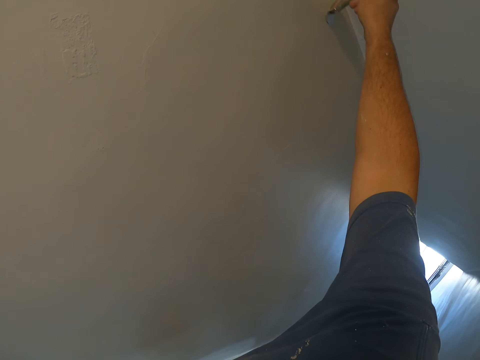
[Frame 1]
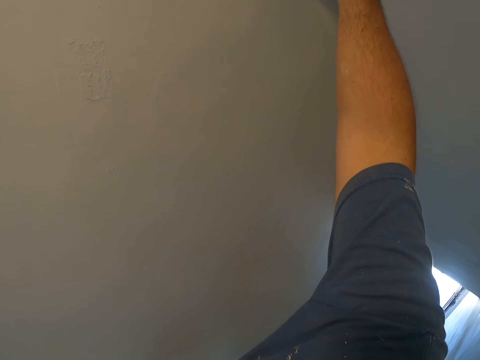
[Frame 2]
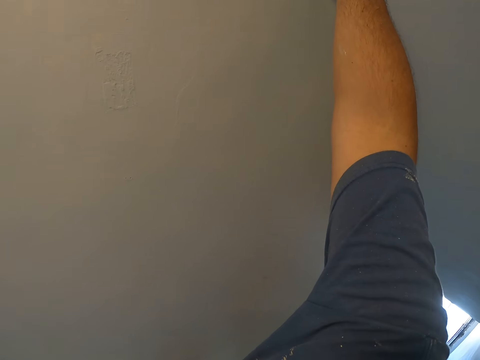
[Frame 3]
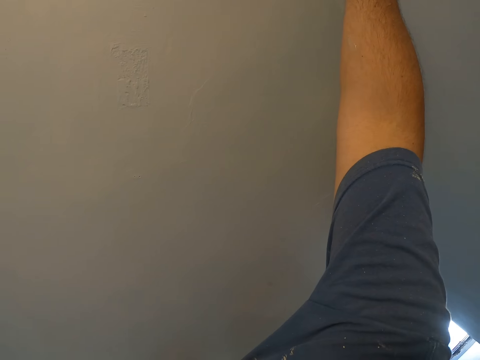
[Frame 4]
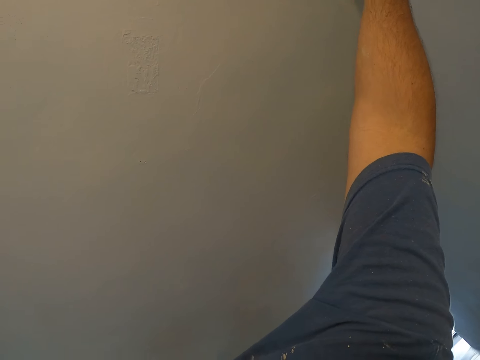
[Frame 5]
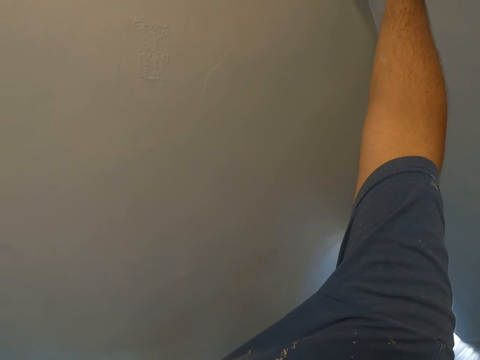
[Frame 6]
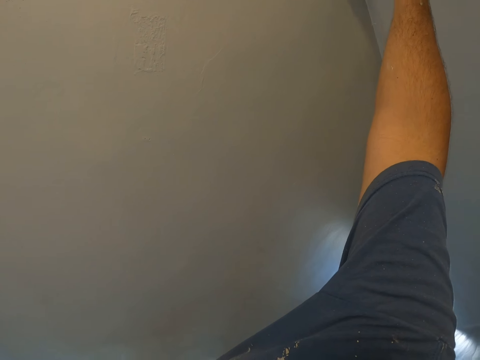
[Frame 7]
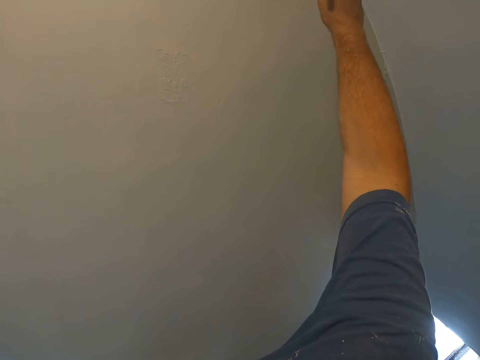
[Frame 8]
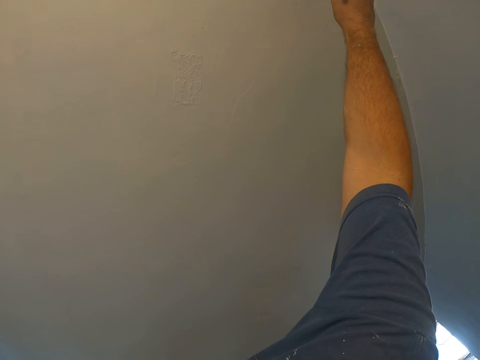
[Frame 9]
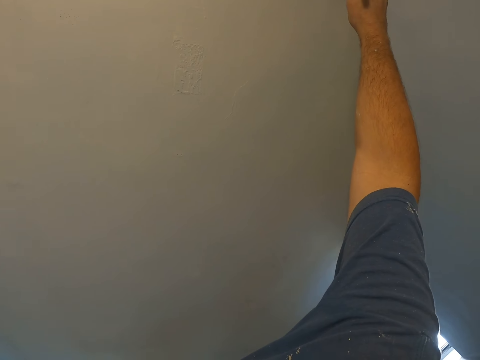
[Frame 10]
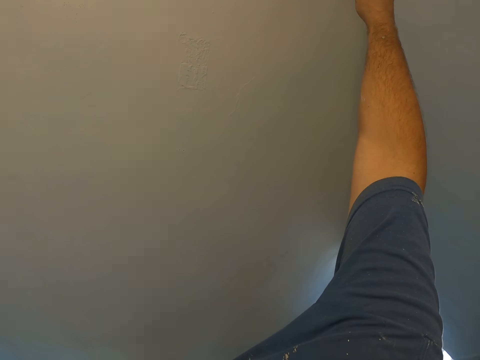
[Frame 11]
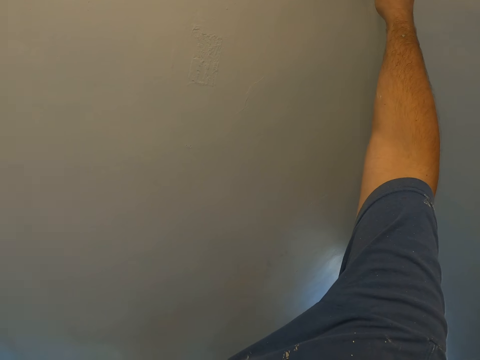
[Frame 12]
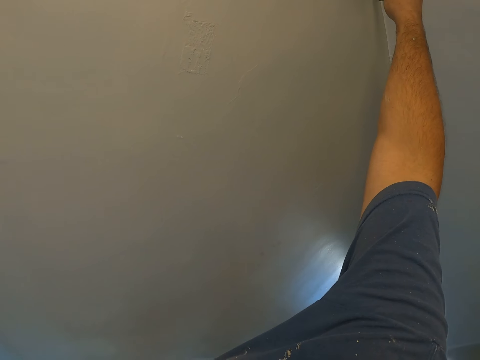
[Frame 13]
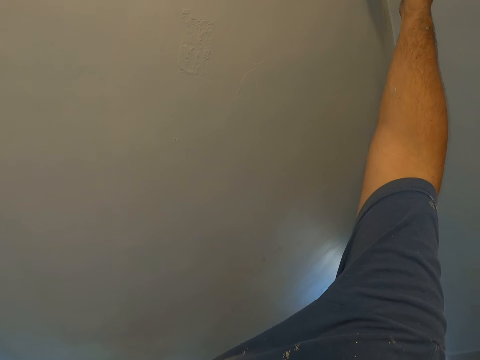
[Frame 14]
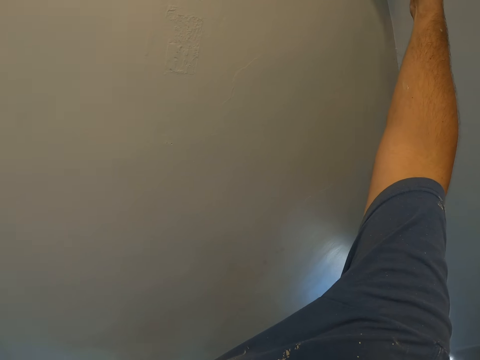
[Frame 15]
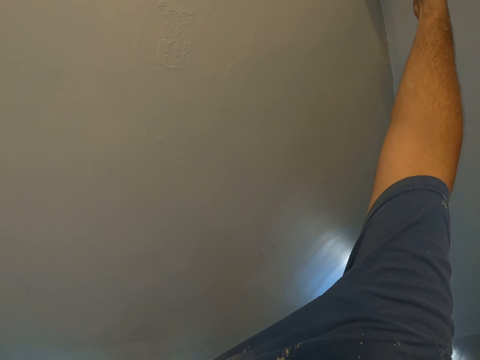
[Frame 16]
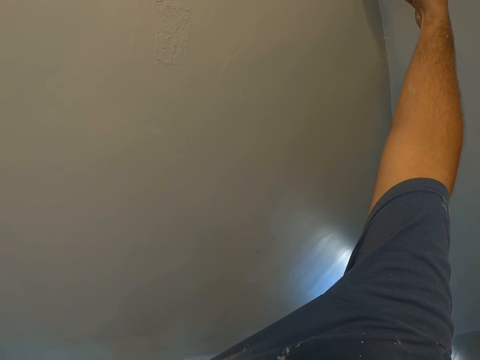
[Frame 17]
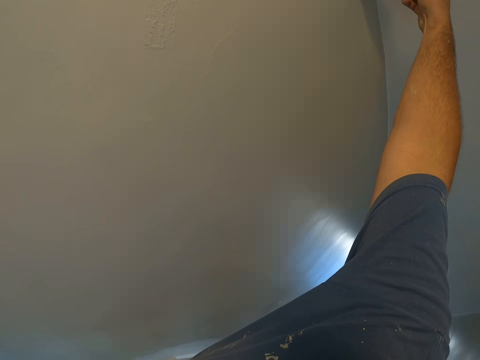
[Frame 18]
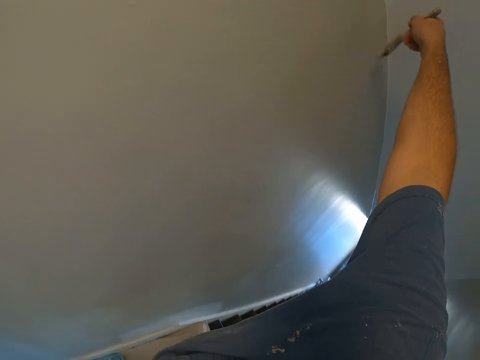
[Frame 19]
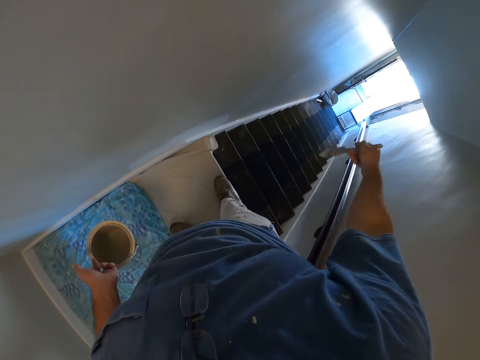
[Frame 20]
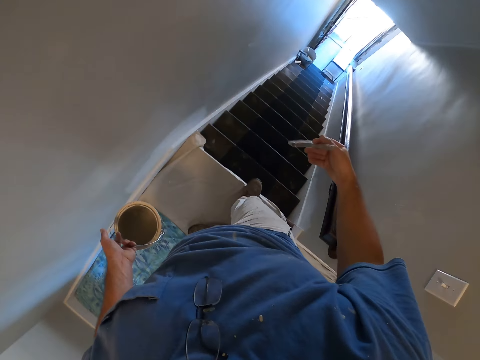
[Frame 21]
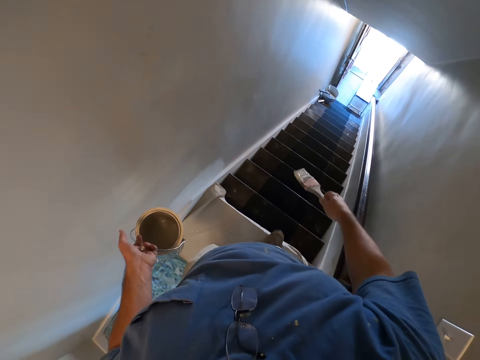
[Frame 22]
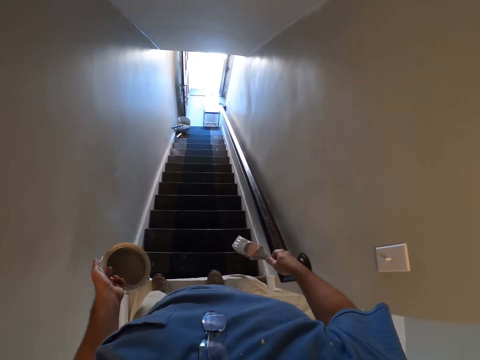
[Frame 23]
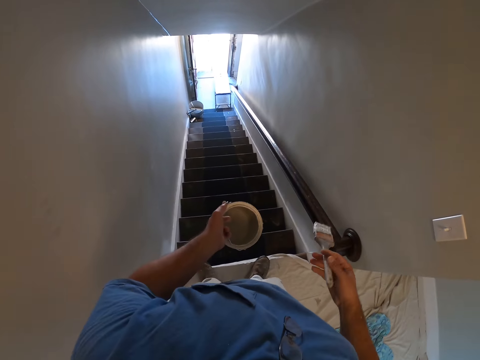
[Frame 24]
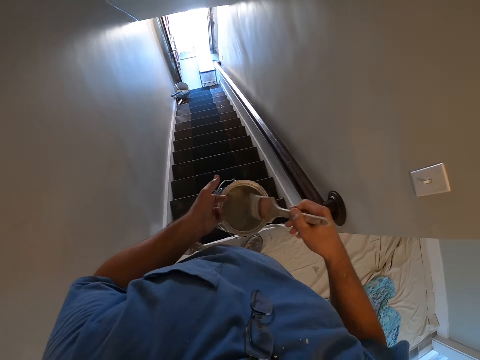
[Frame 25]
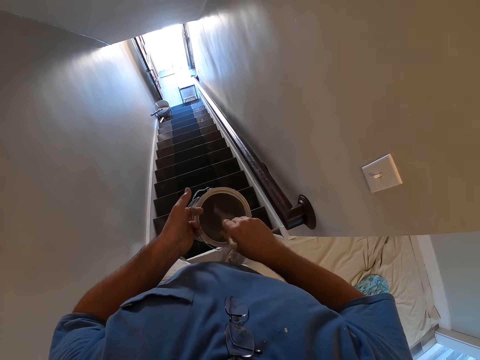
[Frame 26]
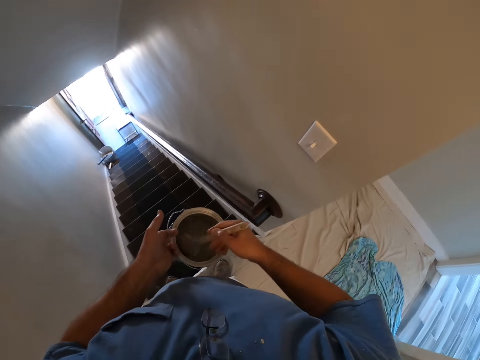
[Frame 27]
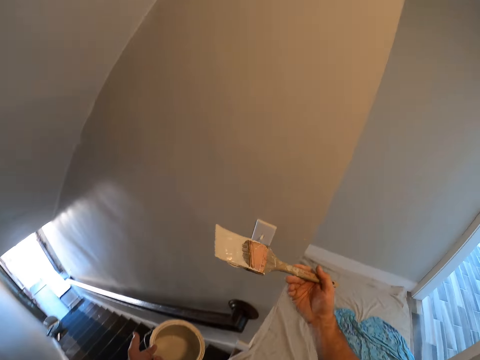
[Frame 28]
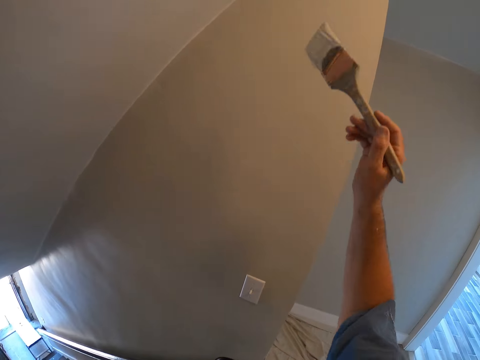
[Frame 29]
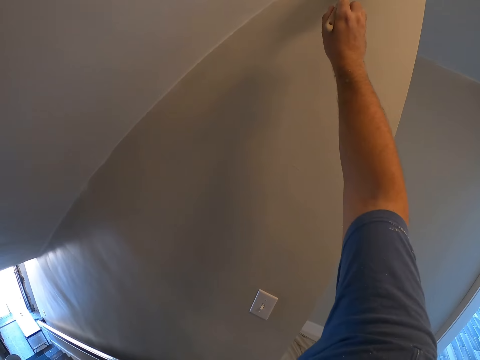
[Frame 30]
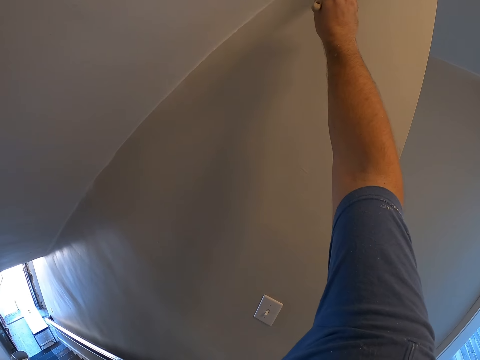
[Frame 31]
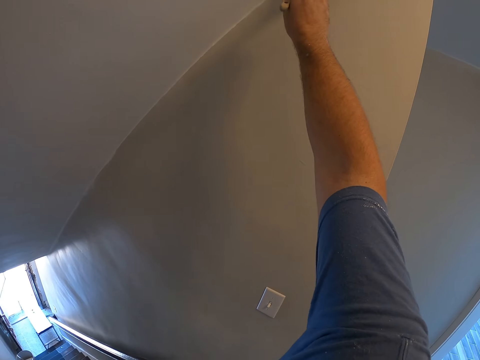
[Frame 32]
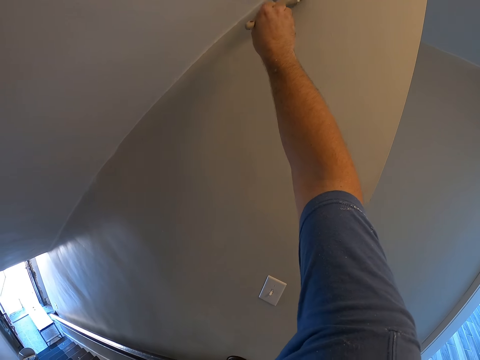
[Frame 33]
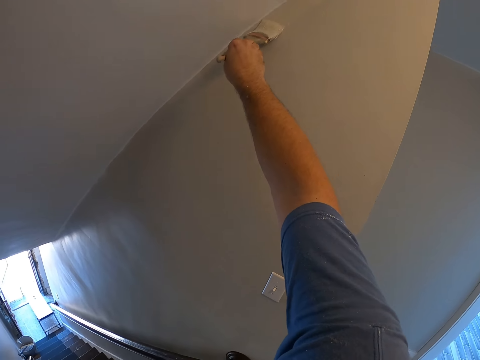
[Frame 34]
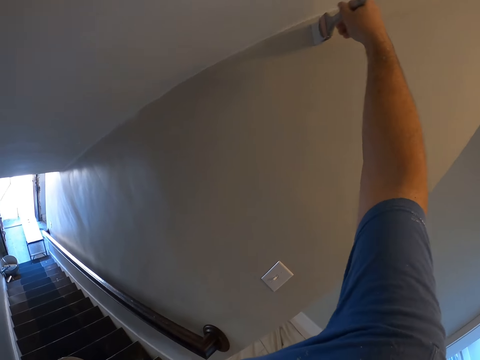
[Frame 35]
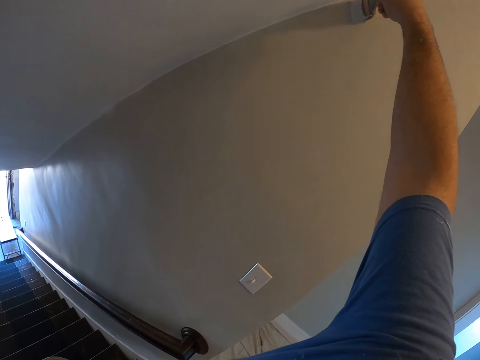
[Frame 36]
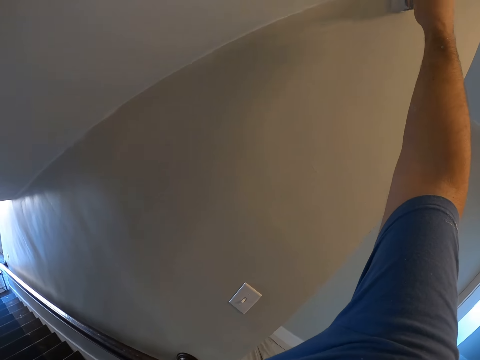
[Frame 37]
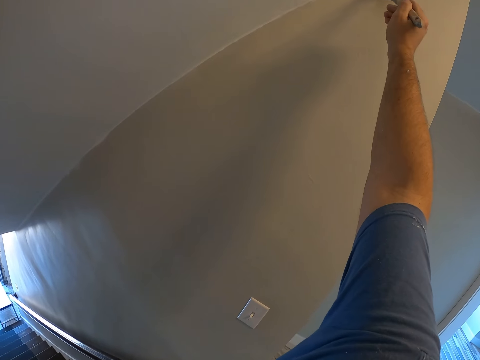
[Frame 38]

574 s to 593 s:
The camera wearer stops painting the wall. They take some paint from the paint can with the paint brush. They paint the wall with the paint brush.

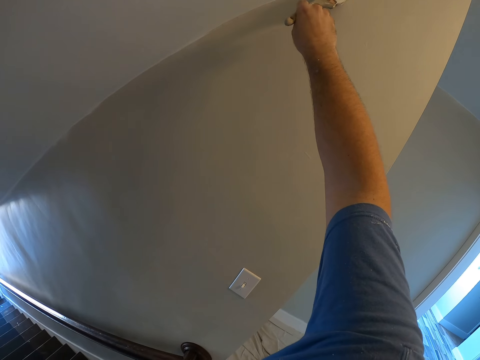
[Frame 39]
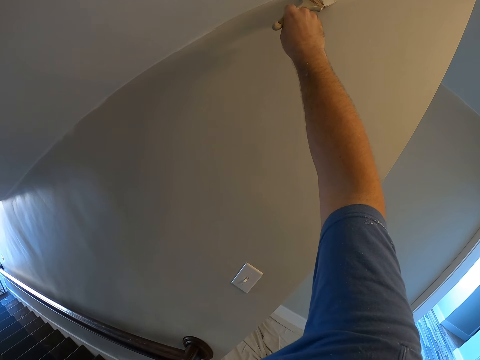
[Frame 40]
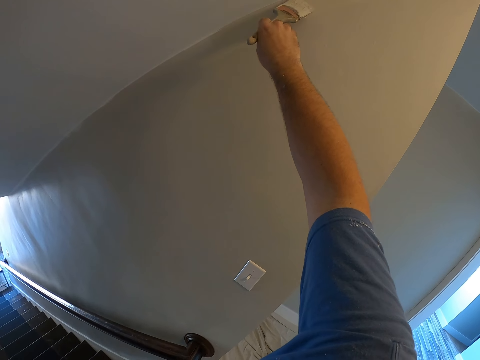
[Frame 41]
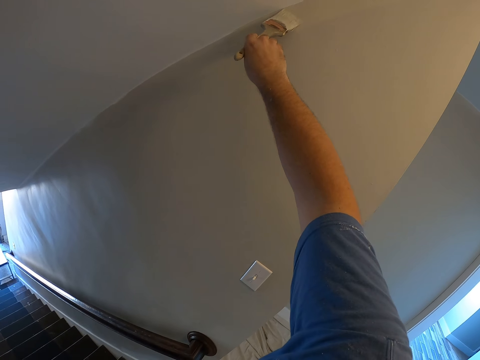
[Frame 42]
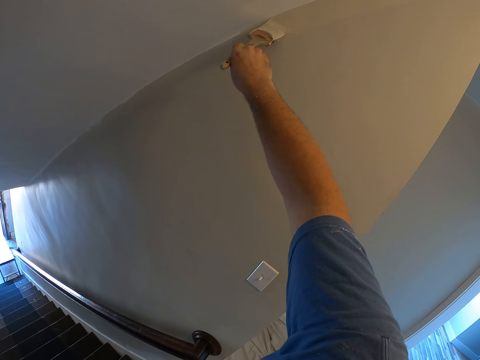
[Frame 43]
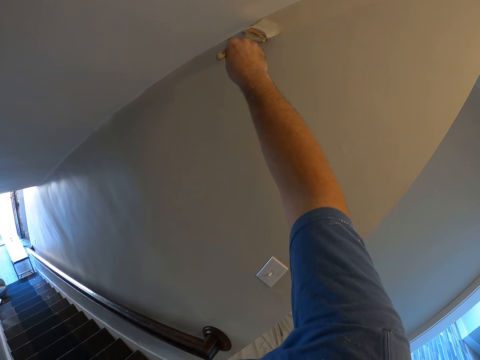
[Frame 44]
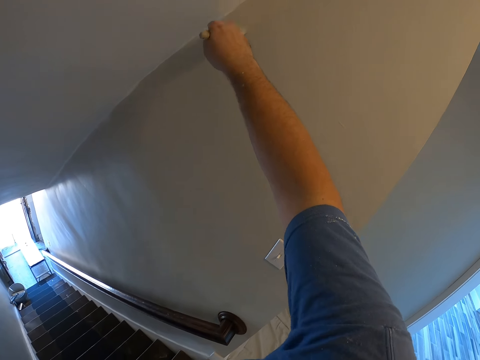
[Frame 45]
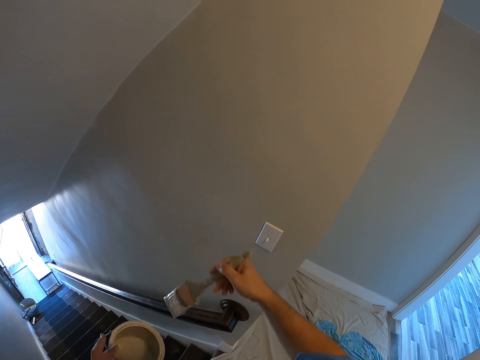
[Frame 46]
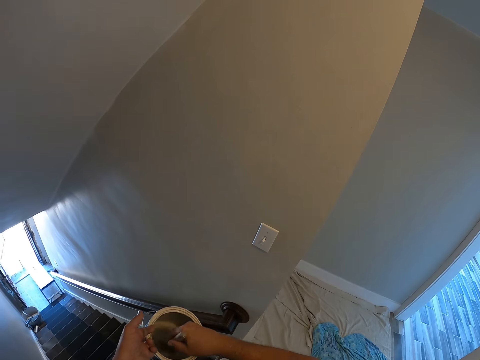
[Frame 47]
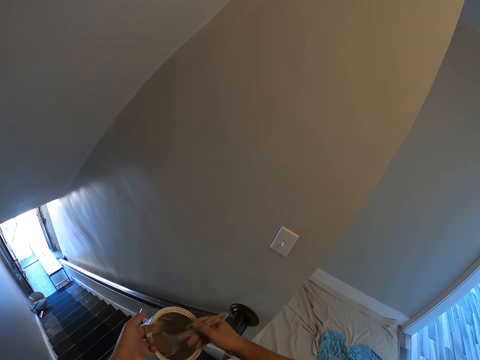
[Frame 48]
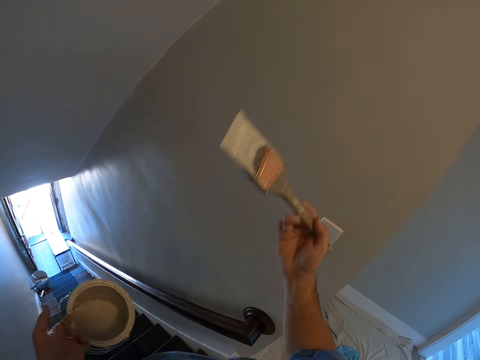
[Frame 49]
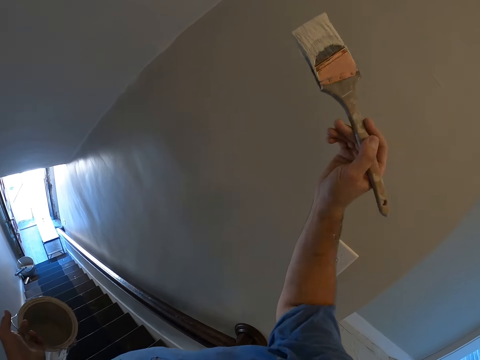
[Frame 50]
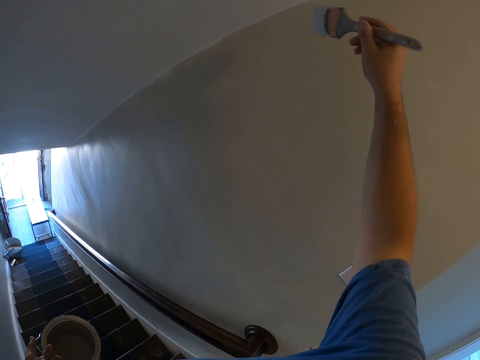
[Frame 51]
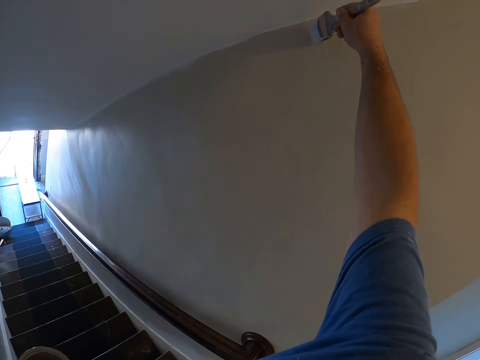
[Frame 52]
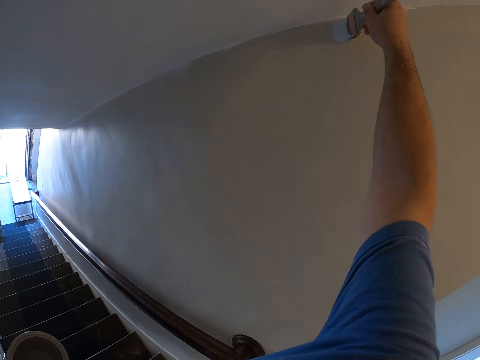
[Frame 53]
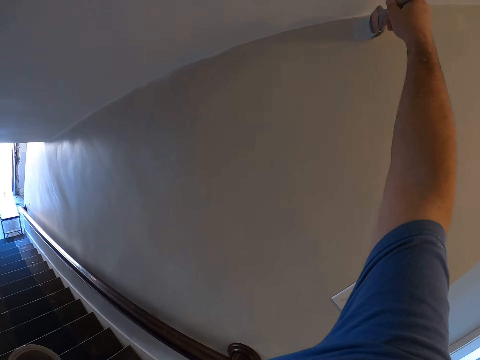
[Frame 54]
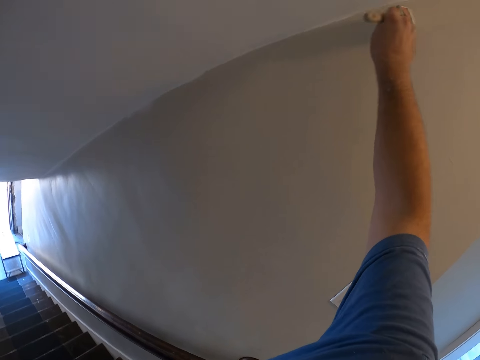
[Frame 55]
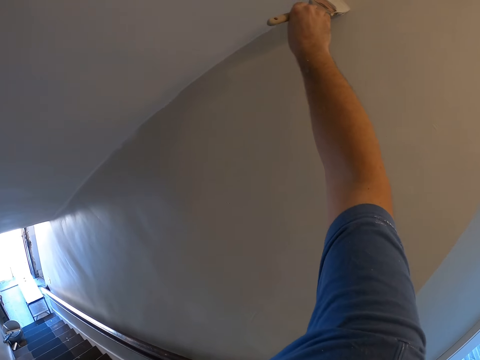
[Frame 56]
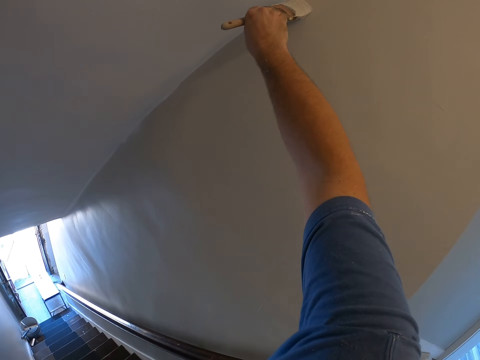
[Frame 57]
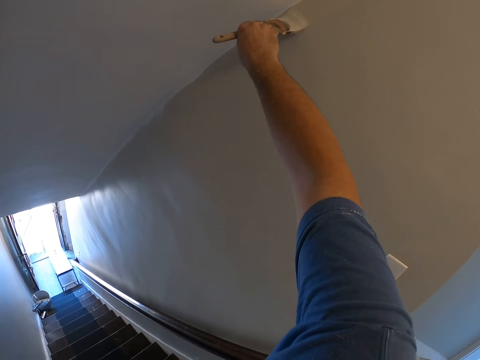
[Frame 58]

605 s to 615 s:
The camera wearer takes some paint from the paint can with the paint brush. They paint the wall with the paint brush.
